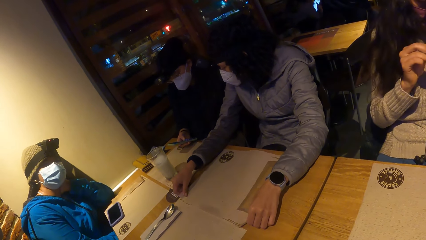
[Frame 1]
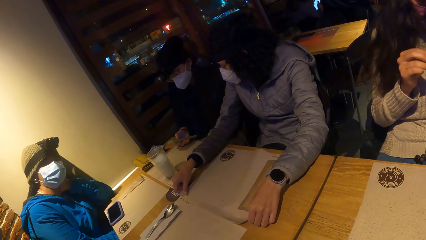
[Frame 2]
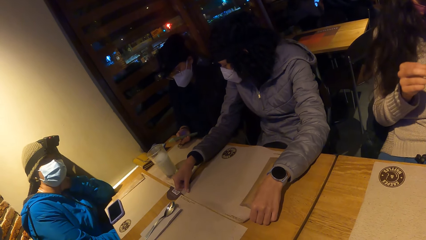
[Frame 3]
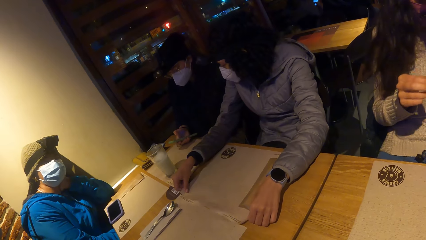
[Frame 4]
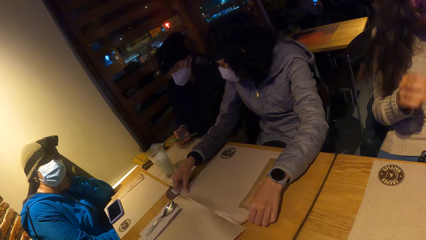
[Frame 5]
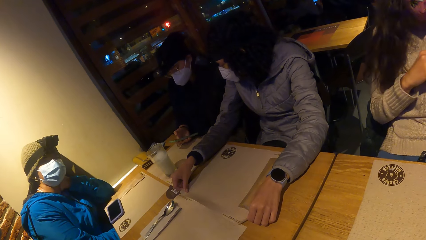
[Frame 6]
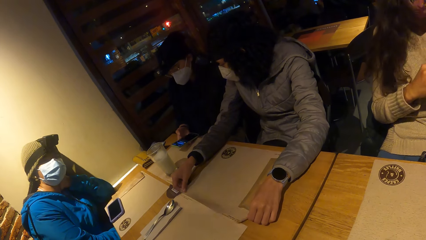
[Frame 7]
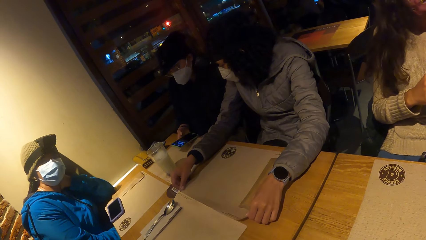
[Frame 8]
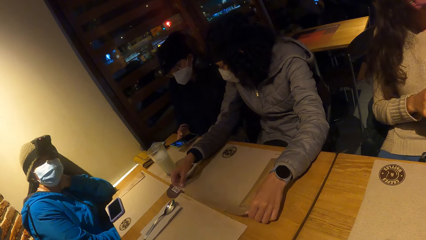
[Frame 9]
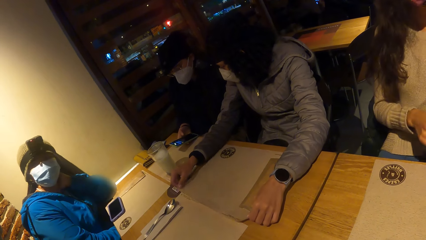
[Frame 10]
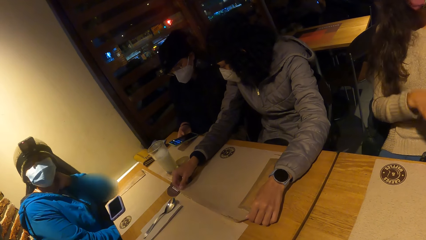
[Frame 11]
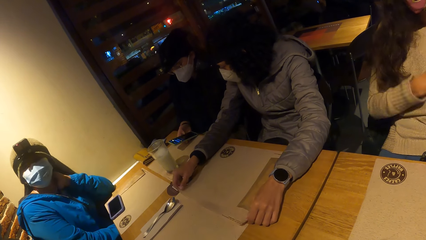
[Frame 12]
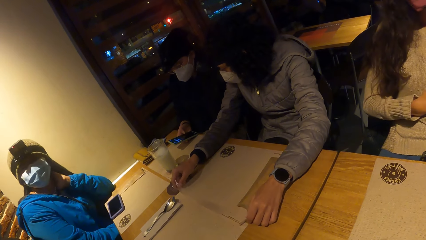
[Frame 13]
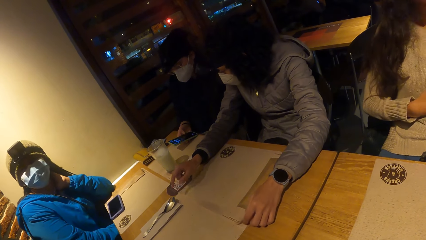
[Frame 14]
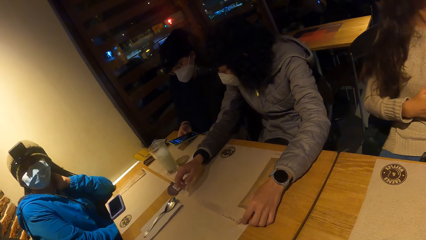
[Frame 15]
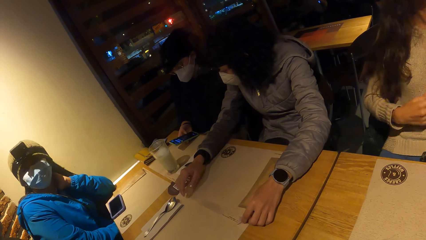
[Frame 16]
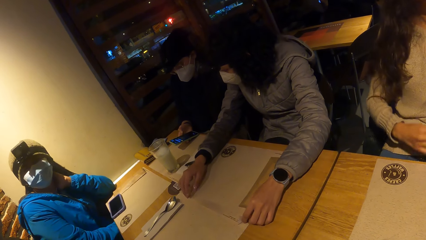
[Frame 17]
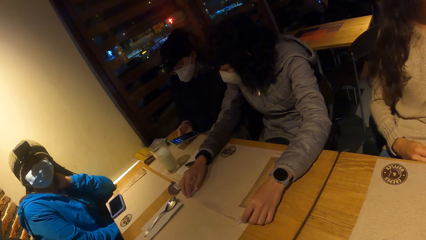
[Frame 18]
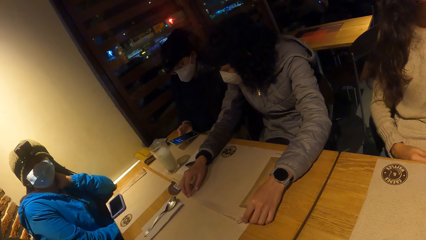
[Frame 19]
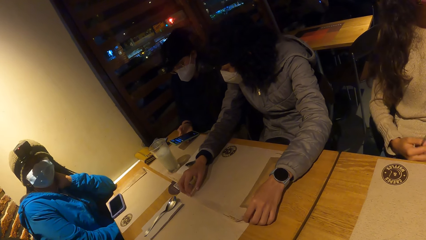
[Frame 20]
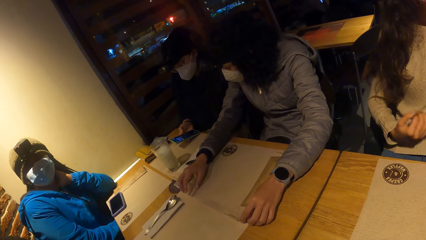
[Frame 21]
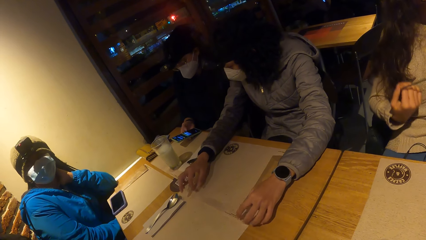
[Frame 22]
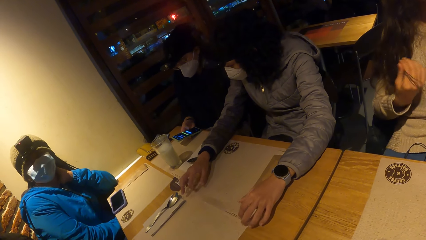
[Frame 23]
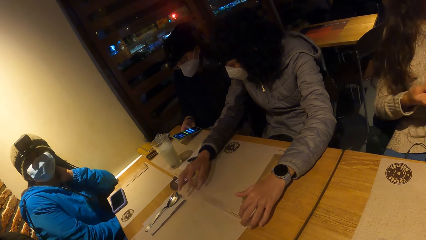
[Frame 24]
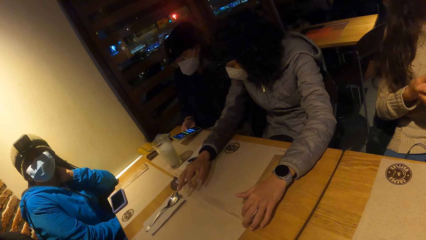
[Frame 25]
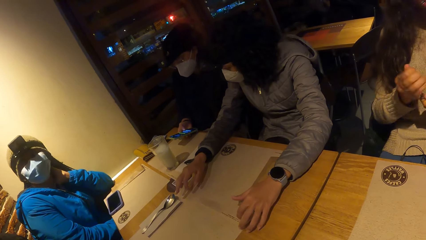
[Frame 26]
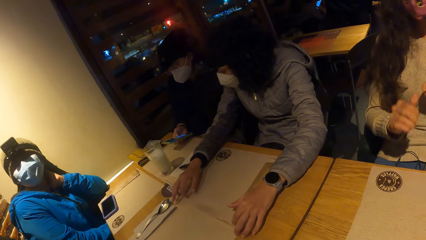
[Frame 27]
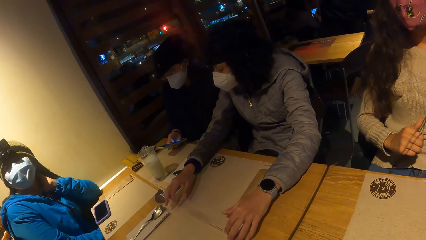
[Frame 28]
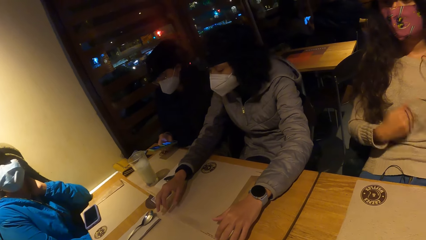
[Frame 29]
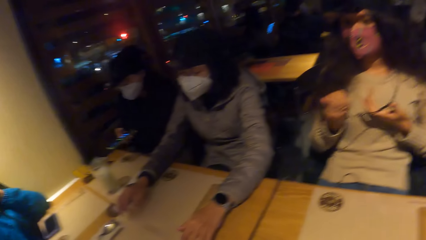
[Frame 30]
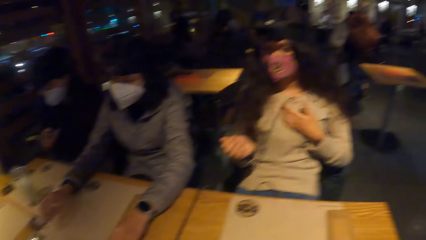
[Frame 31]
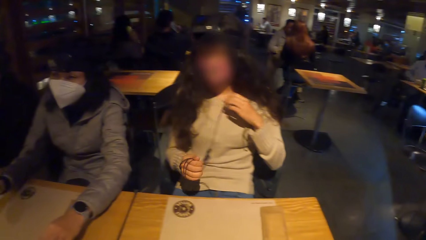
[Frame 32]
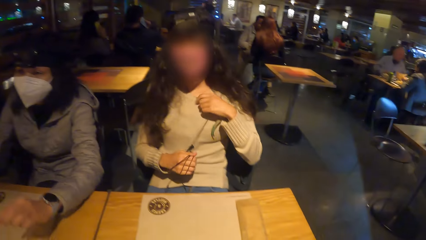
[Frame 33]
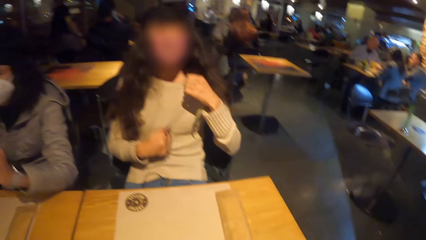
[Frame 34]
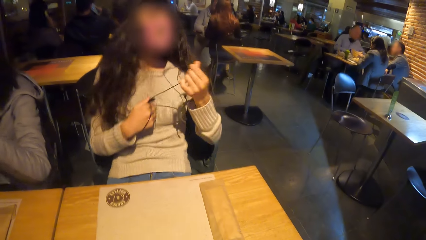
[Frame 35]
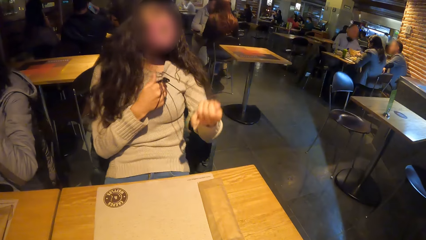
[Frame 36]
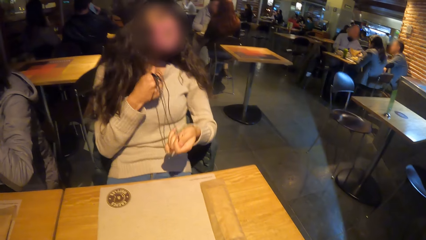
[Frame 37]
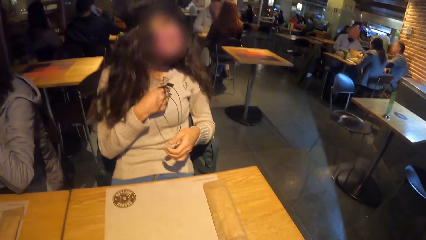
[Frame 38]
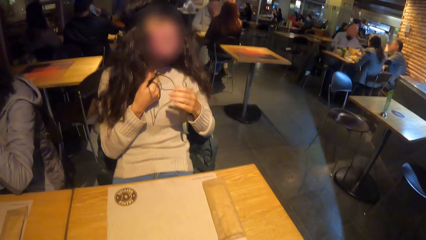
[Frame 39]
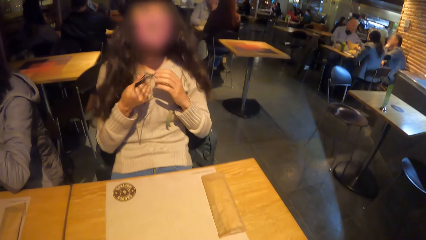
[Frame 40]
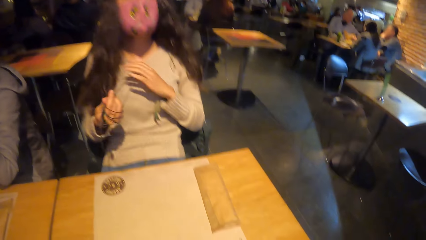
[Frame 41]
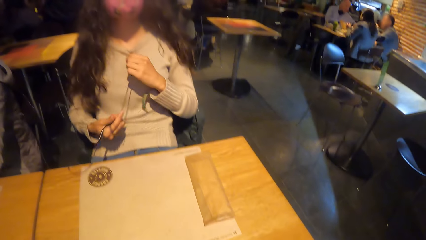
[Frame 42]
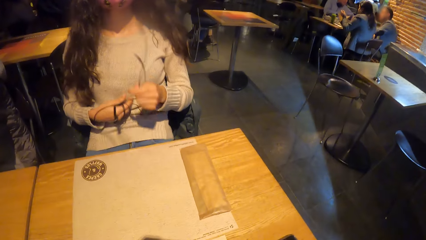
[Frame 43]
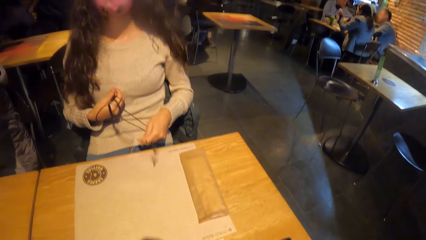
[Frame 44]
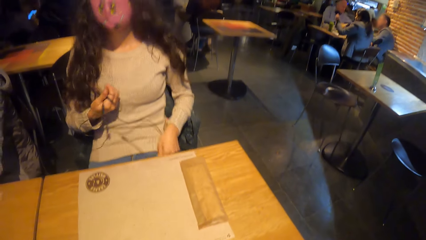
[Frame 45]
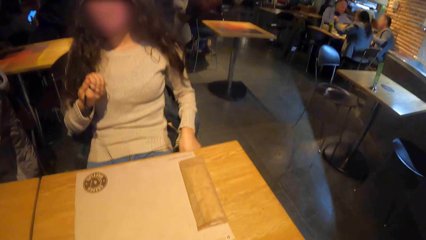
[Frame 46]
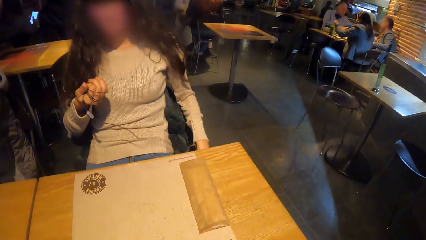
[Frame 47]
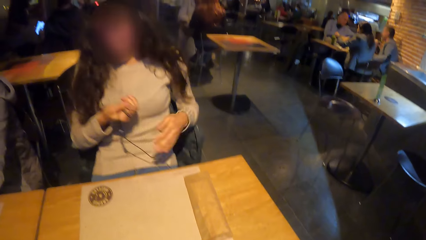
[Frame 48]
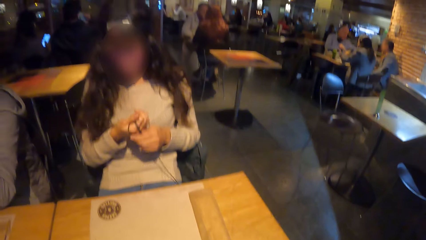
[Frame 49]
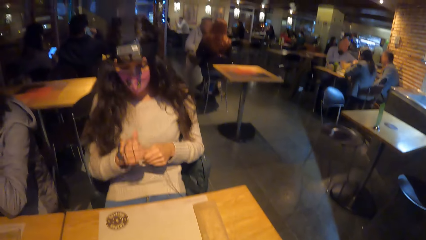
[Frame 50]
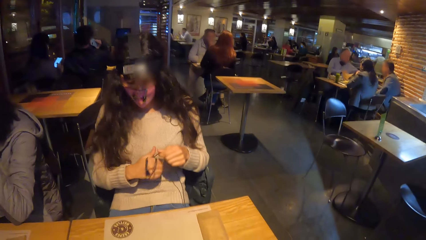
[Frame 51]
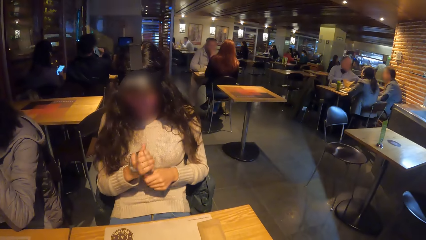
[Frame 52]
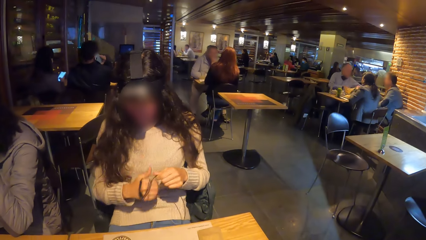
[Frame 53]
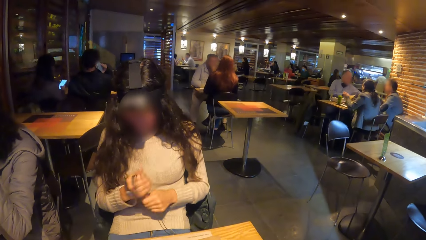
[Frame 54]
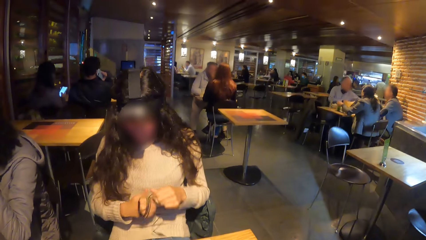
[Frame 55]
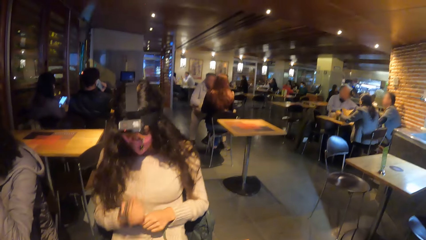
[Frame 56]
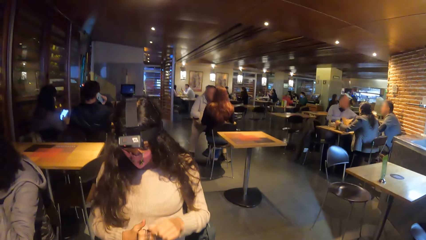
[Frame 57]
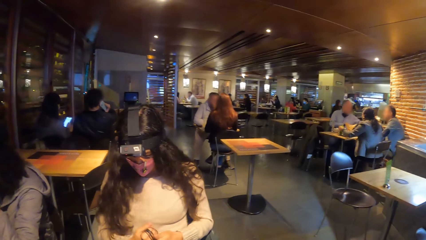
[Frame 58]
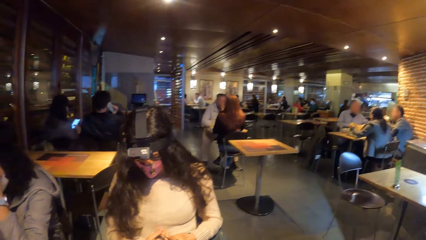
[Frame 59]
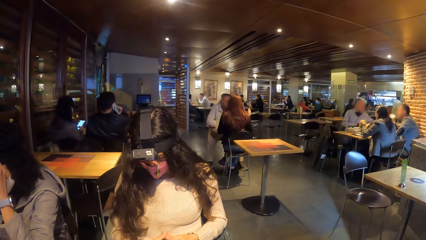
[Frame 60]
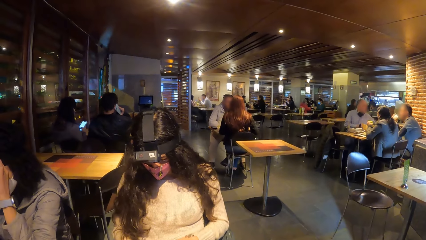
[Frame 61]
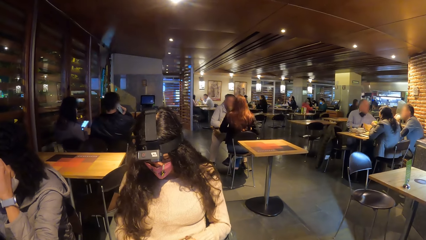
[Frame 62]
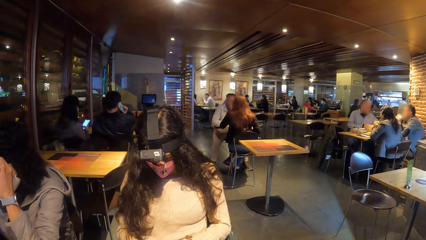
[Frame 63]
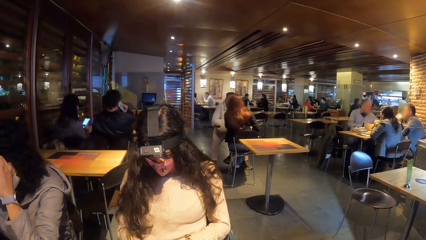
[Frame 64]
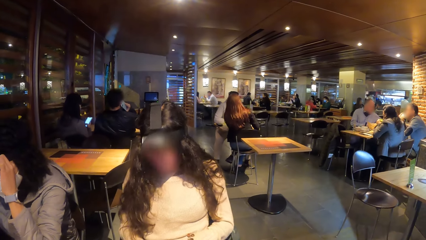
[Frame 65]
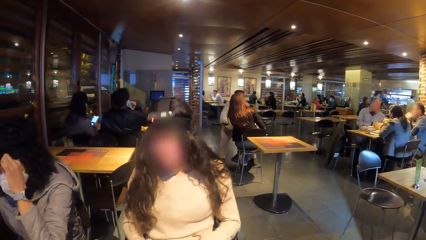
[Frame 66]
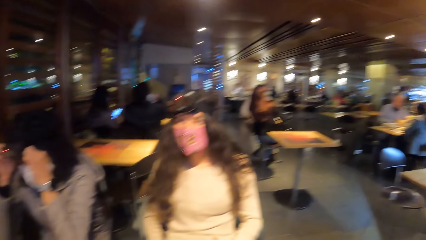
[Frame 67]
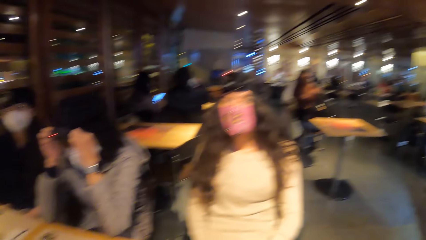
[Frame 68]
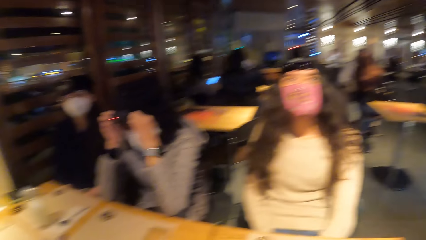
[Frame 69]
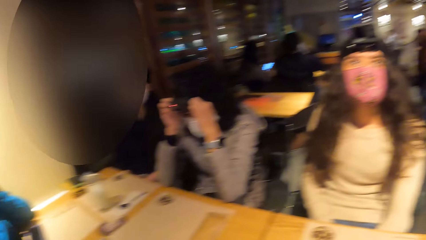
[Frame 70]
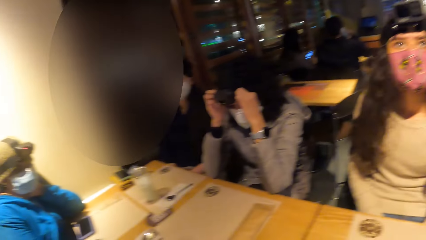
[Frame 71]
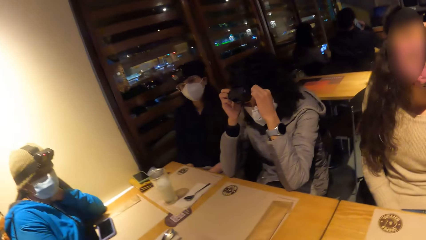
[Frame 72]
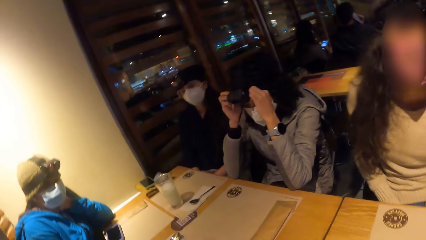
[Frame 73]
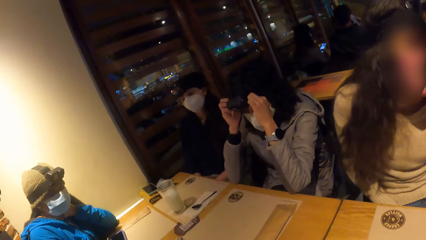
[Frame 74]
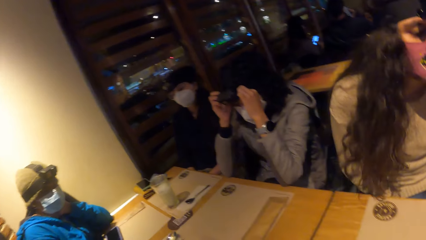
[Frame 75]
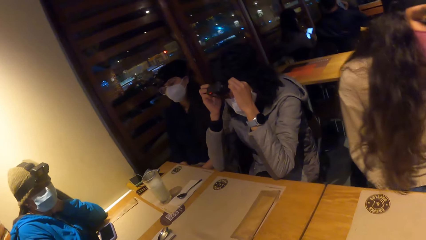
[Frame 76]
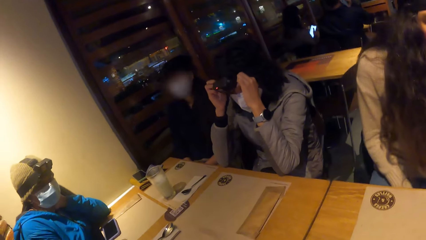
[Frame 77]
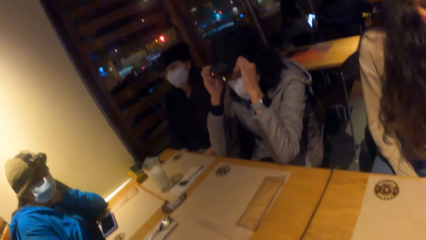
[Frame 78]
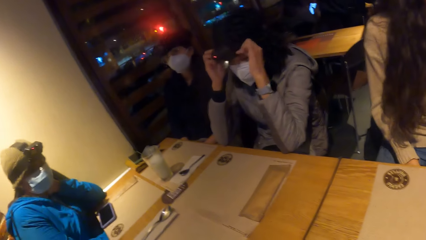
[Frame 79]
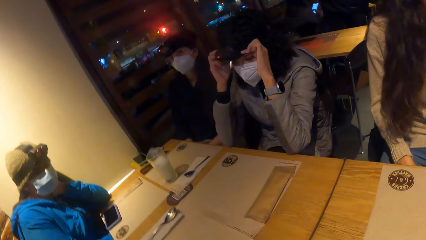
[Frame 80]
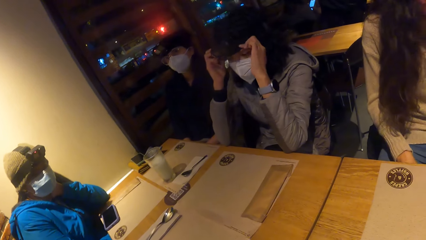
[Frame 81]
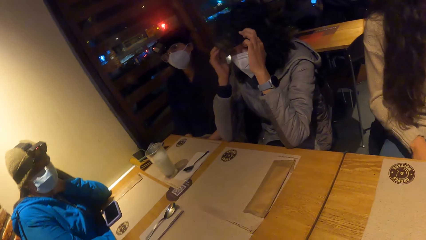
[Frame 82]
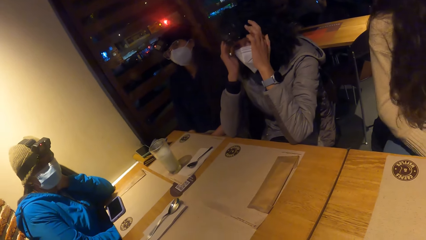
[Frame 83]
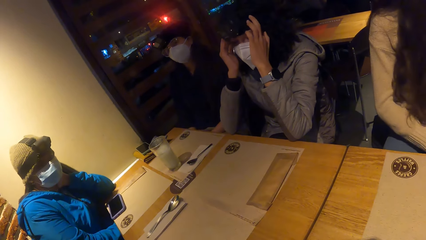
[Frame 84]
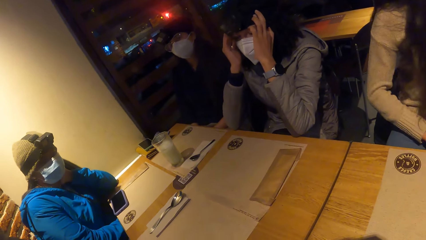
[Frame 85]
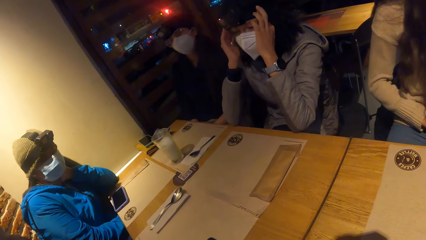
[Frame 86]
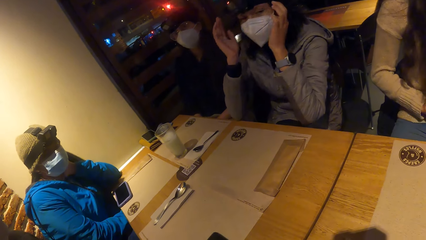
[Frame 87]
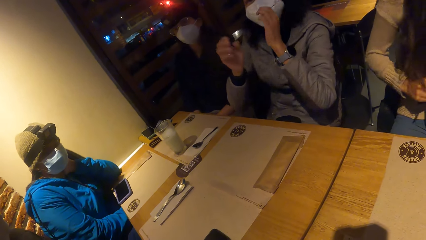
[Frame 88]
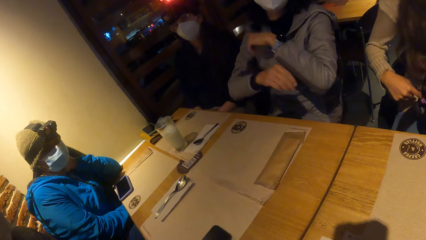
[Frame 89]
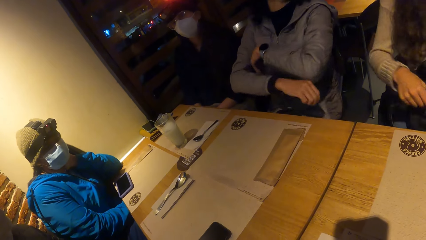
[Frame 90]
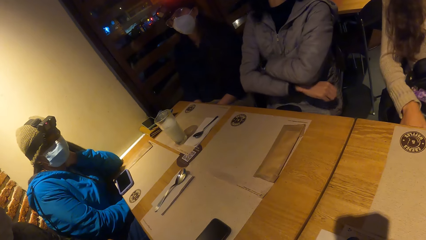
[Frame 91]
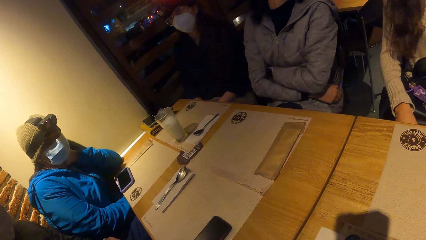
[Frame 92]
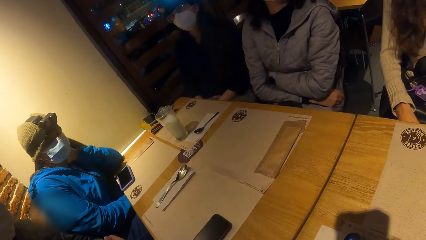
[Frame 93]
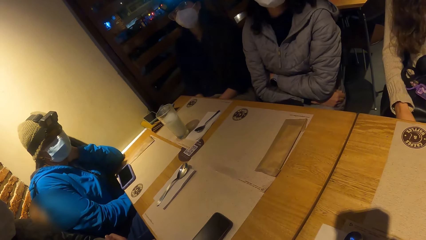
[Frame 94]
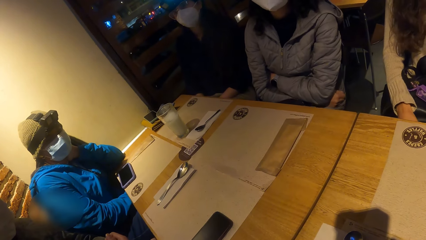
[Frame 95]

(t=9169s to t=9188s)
A woman removes a wire from her body with both hands. The woman rolls the wire on her right hand with her left hand. The woman holds the earphone. The woman pulls out the wire from her cloth with her hands. The woman rolls the wire on her right hand with her left hand. The woman folds the earphone. Another woman touches a device on her head with both hands. A lady puts on sunglasses.
